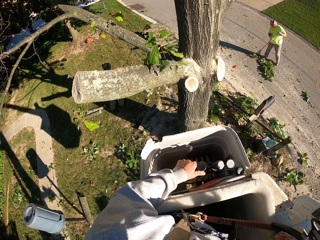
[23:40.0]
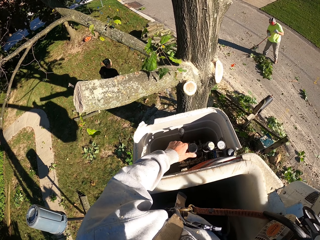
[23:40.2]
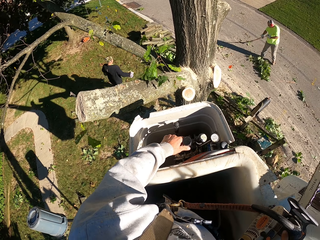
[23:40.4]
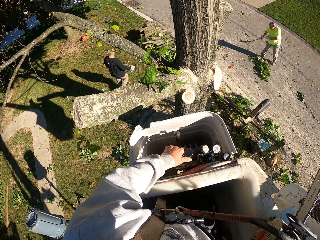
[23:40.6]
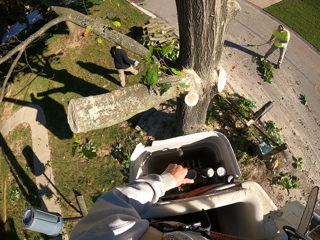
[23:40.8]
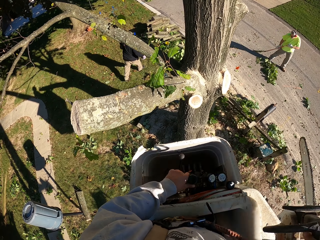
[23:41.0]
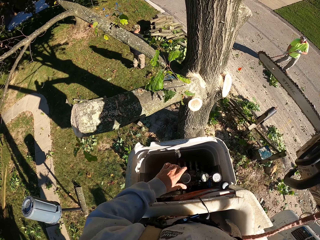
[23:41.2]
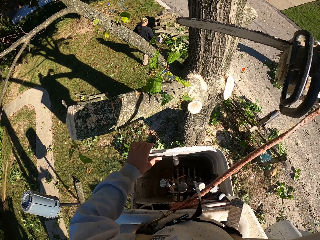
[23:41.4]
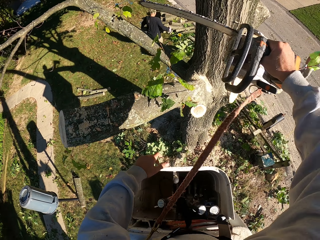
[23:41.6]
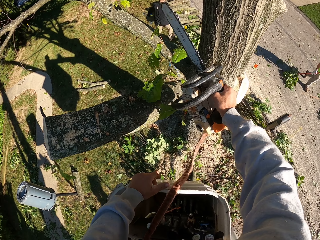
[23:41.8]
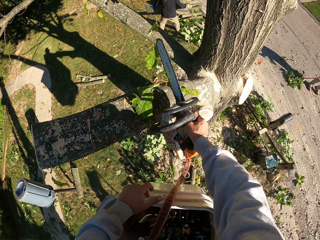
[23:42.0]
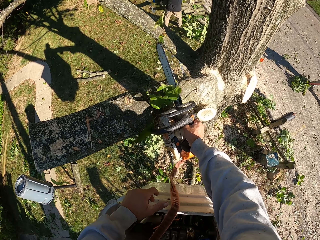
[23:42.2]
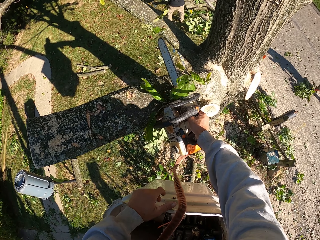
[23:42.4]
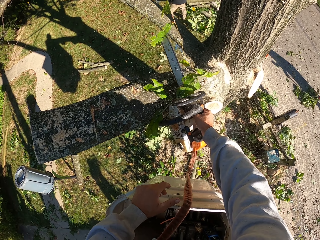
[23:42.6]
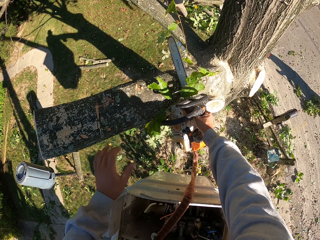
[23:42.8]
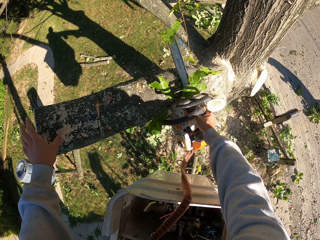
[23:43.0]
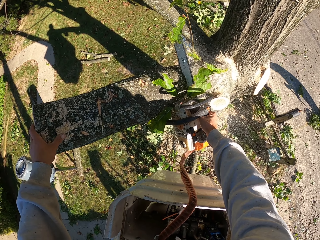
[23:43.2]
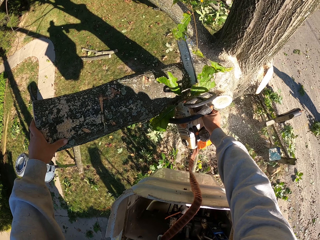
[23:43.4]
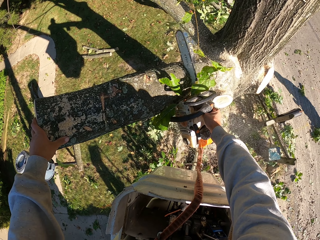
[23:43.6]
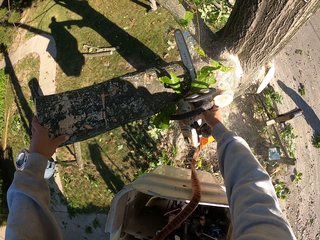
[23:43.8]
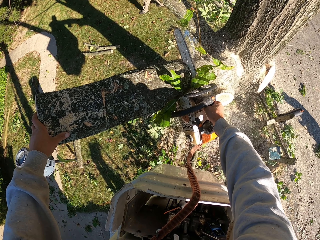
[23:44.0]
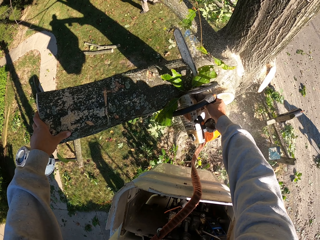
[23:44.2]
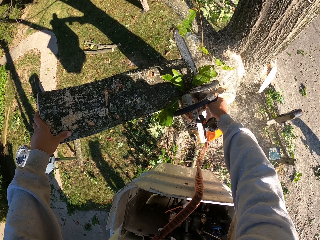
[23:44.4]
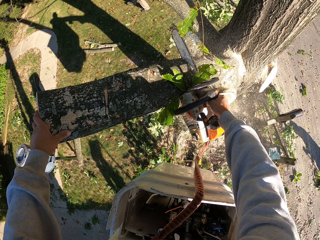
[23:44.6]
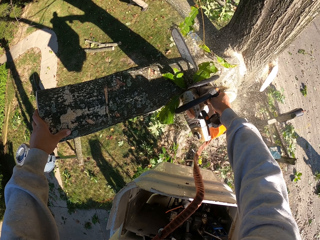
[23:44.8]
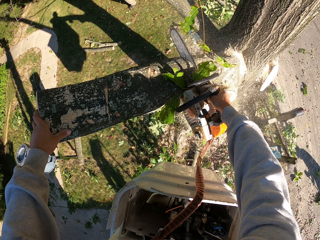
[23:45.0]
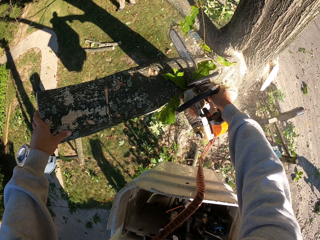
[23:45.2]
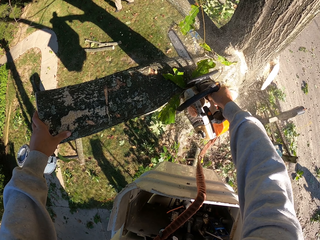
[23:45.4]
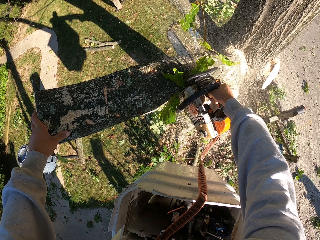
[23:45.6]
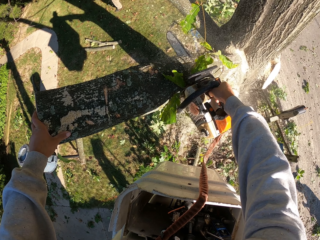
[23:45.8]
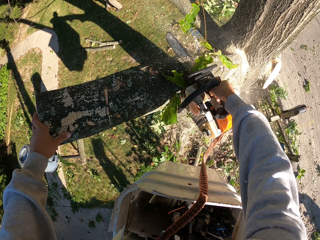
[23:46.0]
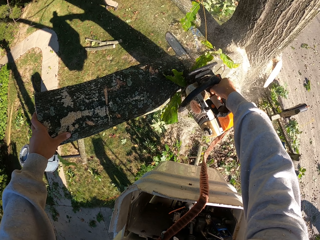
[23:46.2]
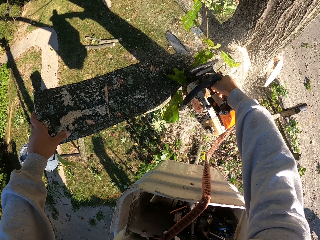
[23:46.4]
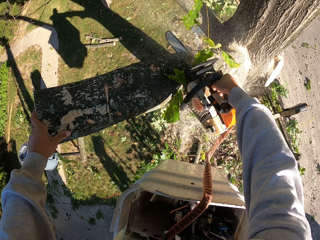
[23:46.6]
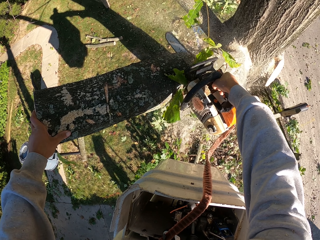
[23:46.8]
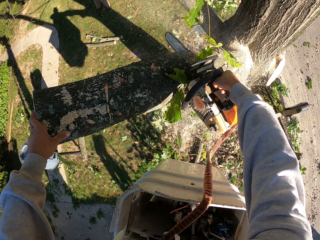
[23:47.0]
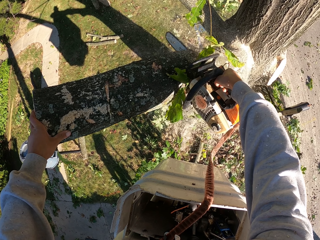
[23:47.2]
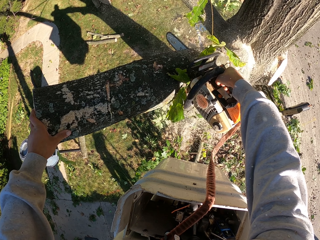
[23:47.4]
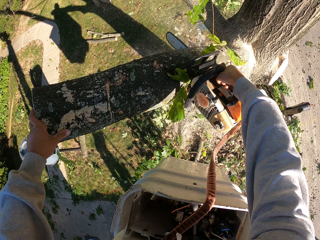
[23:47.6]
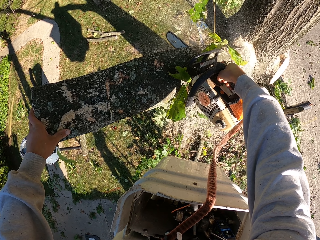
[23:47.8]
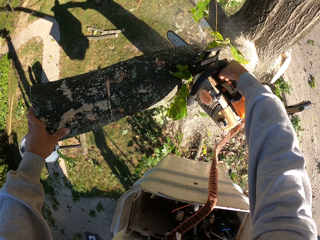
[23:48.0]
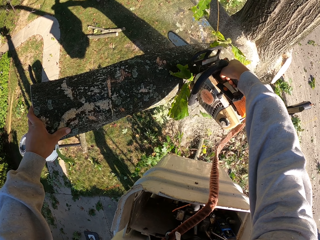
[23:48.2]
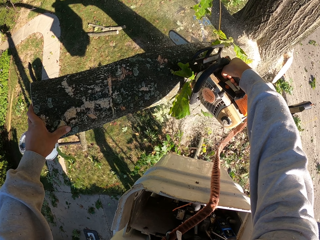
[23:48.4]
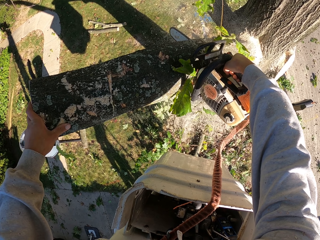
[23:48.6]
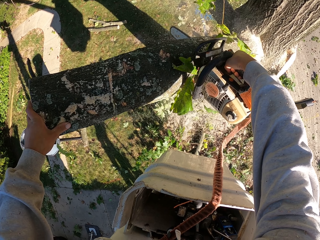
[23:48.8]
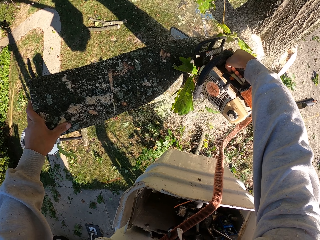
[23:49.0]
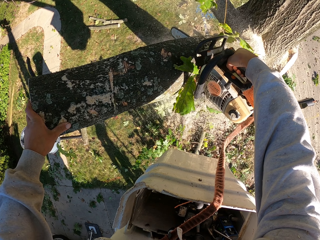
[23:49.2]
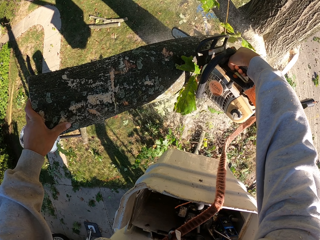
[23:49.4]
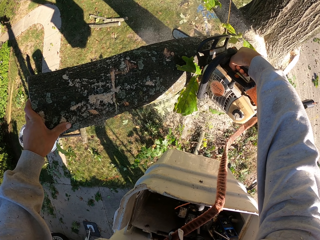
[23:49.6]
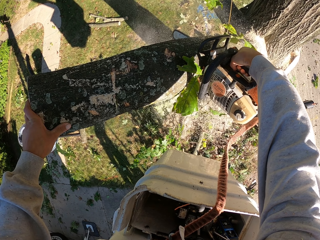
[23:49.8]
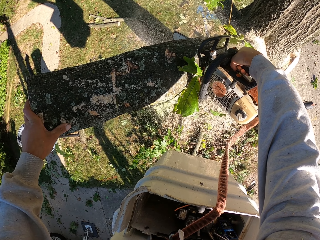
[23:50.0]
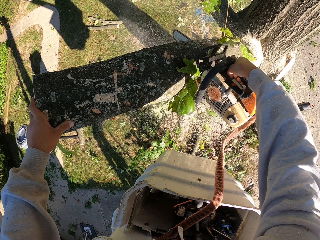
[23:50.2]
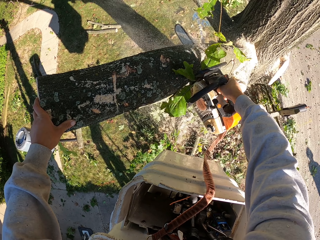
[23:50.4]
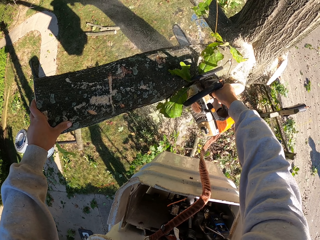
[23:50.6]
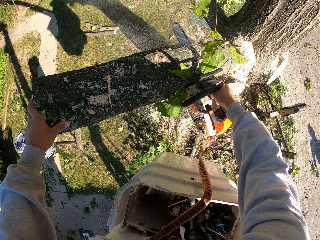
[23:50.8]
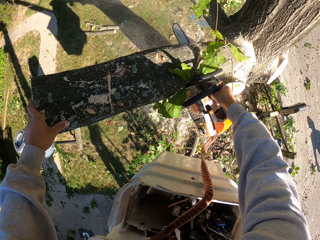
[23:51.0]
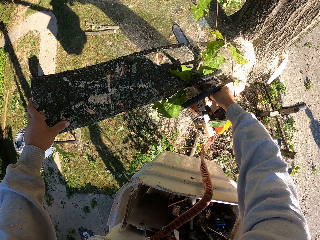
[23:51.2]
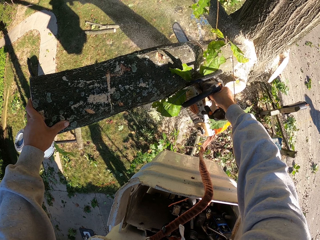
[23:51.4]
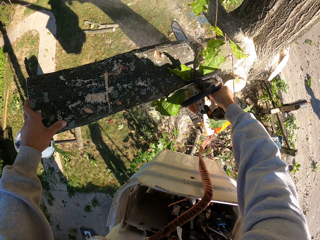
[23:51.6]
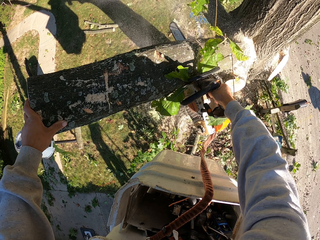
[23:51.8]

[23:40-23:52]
The camera wearer places his left hand on the boom lift. He cuts the tree with the chainsaw in his right hand. A man arranges the wood and throws the cut piece of the tree in his hands on a pile of wood logs. The camera wearer places his left hand on the tree.

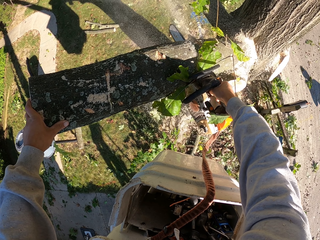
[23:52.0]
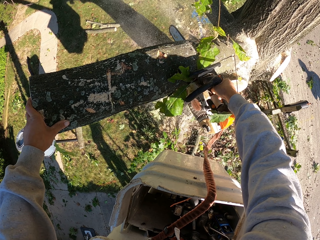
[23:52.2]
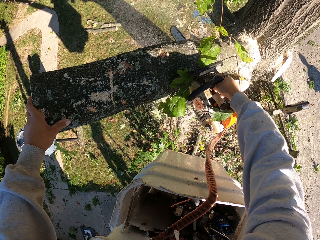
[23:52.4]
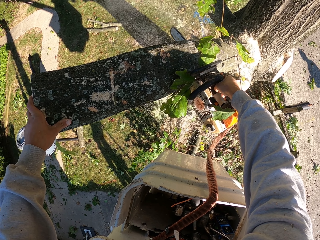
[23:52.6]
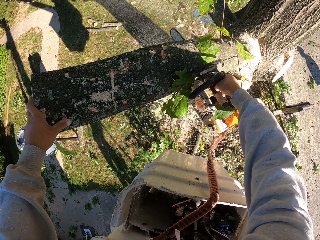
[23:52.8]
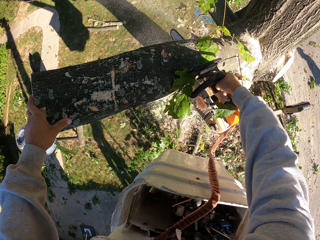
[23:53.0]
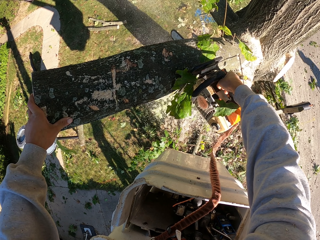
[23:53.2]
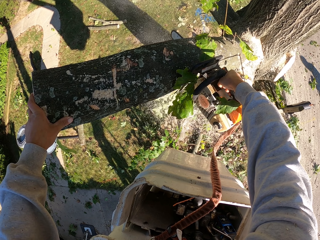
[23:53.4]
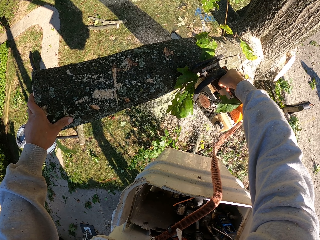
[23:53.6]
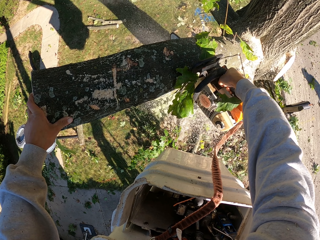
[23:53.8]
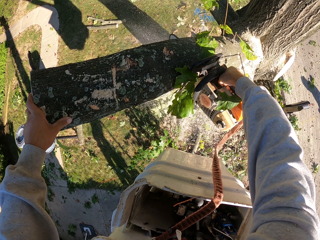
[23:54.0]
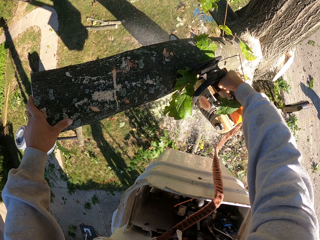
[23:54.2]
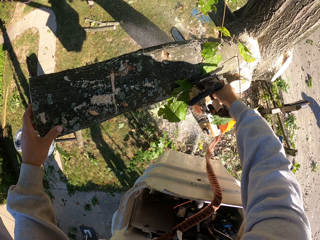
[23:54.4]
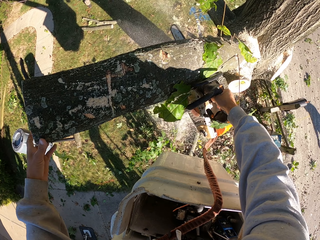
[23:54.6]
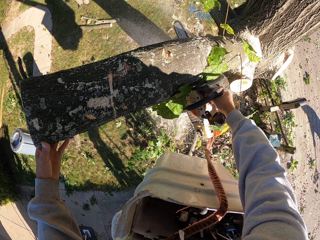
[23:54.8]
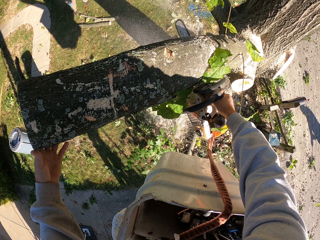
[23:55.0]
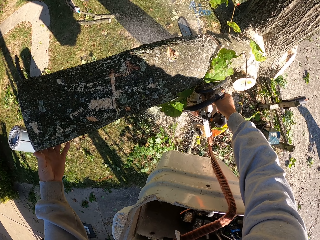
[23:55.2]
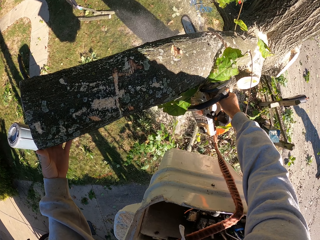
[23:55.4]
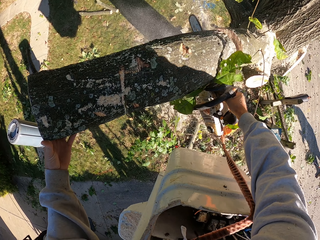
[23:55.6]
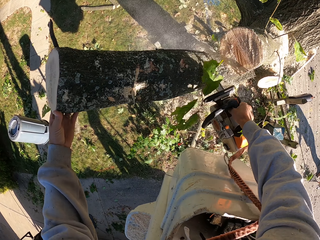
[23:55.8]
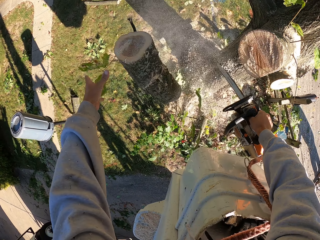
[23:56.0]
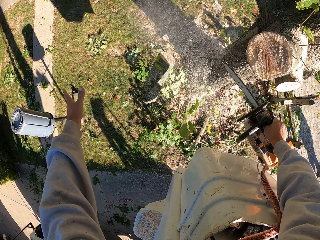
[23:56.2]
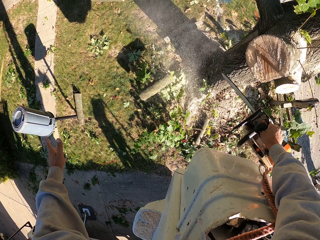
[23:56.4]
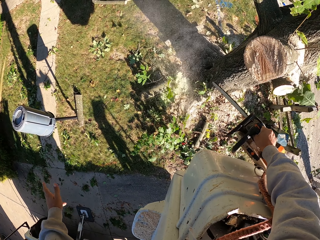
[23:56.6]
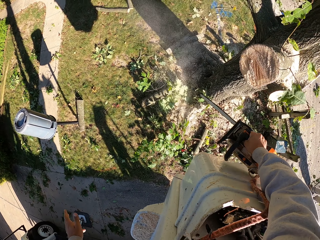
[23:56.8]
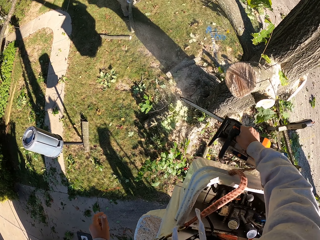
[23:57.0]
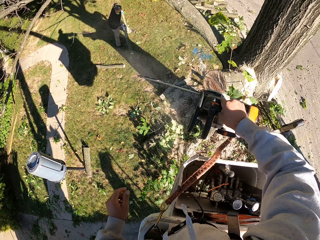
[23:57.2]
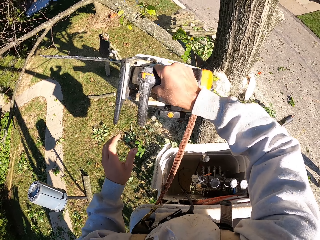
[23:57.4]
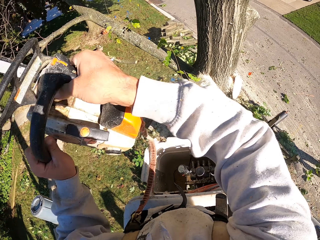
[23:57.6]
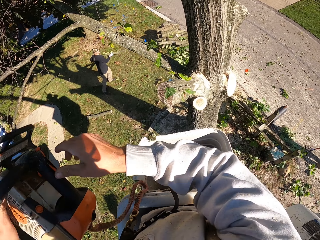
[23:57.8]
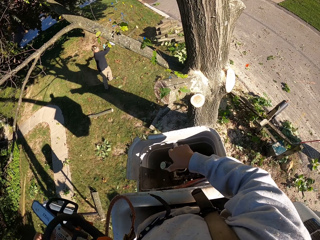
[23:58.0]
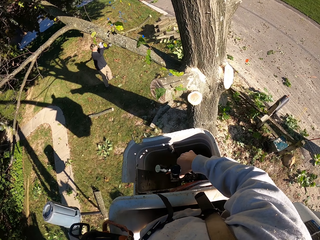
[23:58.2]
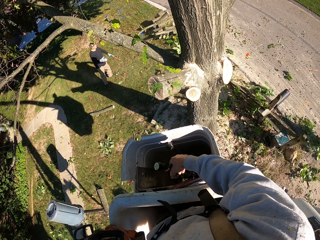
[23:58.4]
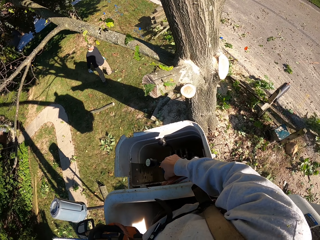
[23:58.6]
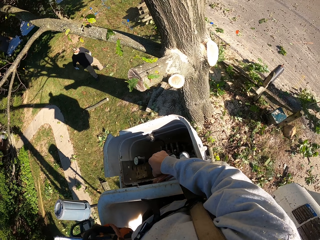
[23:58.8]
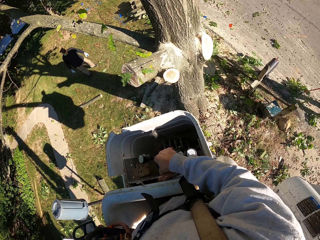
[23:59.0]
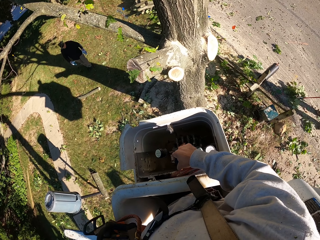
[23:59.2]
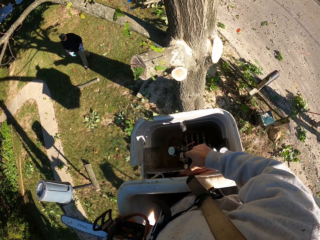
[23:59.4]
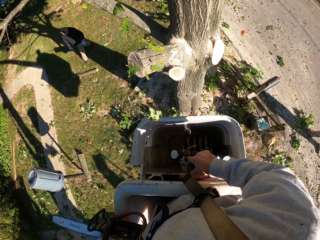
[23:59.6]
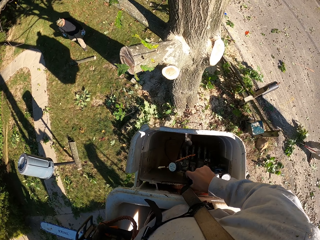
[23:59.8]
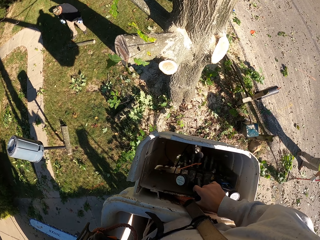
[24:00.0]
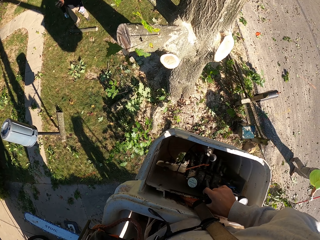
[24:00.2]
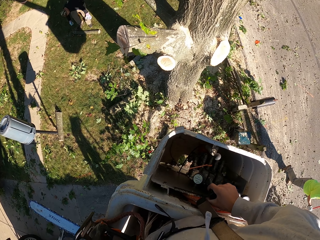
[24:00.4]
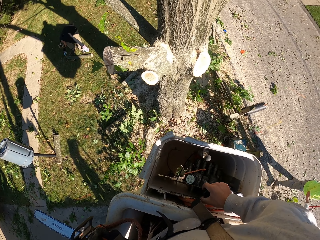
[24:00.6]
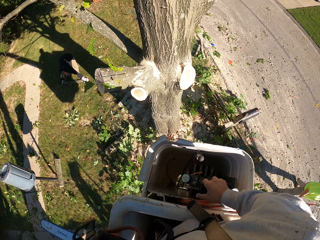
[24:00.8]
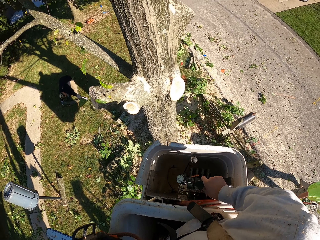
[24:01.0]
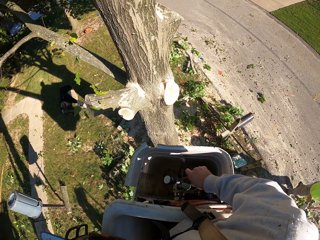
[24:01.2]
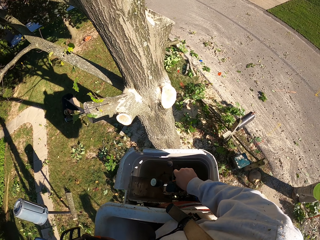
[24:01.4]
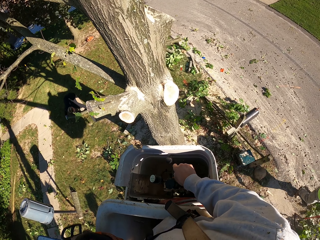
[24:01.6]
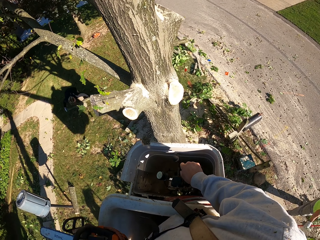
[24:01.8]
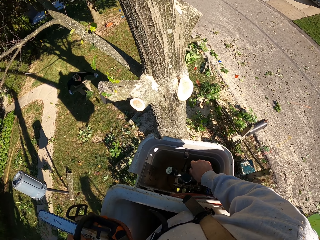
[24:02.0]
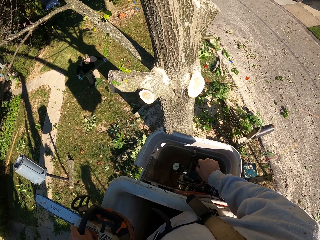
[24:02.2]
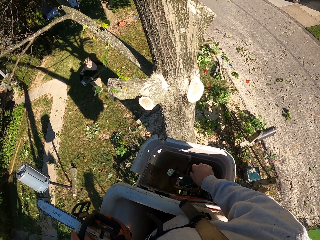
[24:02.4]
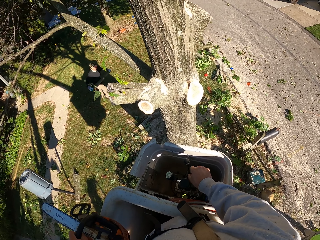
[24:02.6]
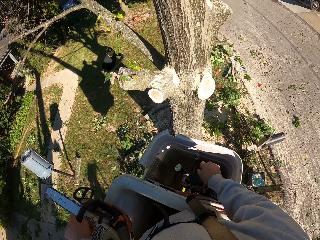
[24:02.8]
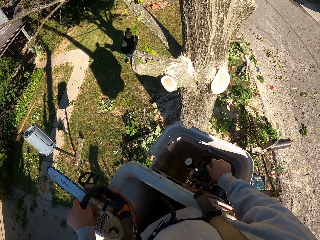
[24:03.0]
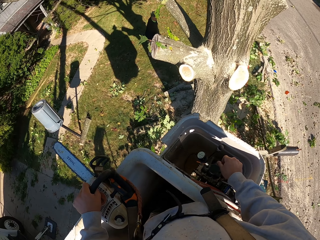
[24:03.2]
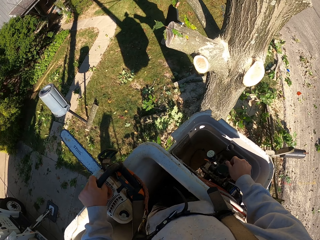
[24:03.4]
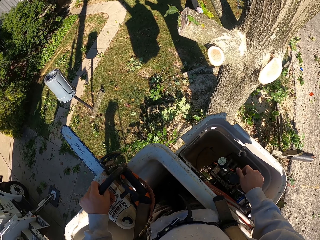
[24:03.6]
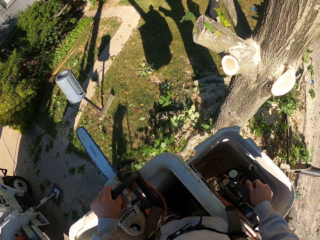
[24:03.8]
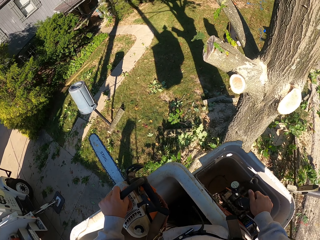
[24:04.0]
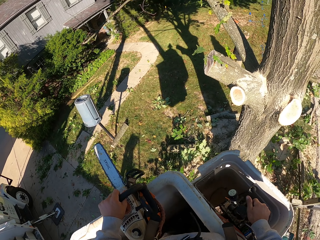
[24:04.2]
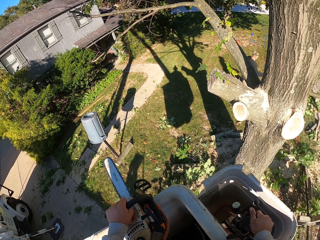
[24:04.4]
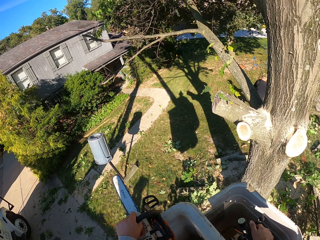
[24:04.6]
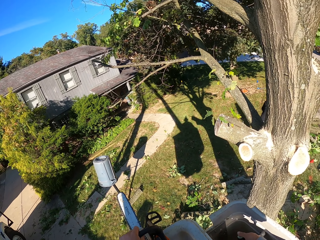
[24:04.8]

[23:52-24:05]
The camera wearer drops the cut piece of the tree in his left hand on the ground. A man picks up the wood. The camera wearer pushes the wood down. He takes the chainsaw or power saw from his right hand with his left hand. The man throws the wood. The camera wearer holds the boom lift controller with his right hand. He turns off the power saw. A man picks up a cut piece of the tree from the ground with both hands. Another man sweeps.
